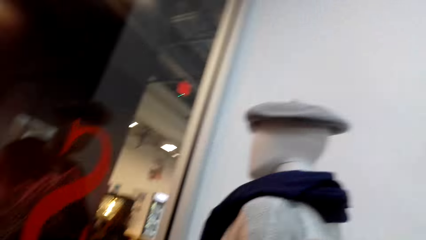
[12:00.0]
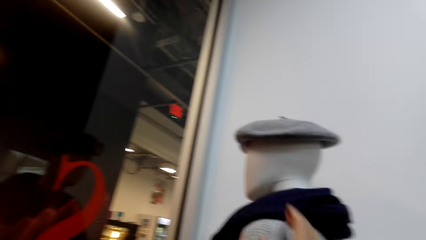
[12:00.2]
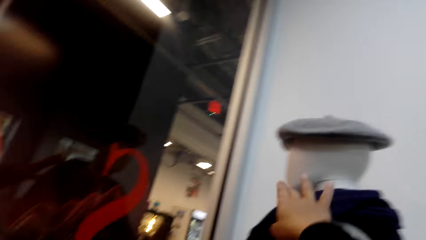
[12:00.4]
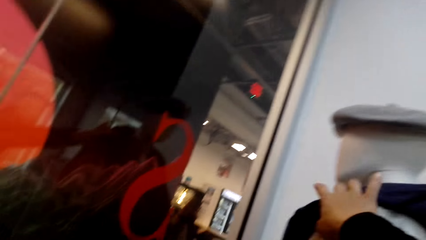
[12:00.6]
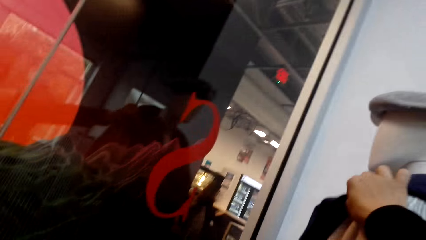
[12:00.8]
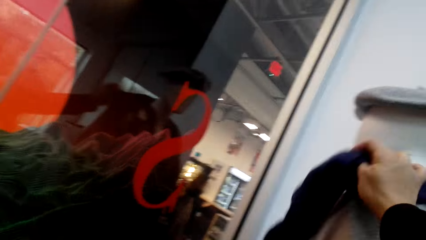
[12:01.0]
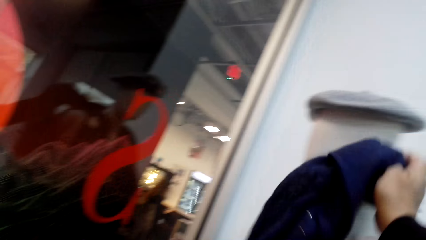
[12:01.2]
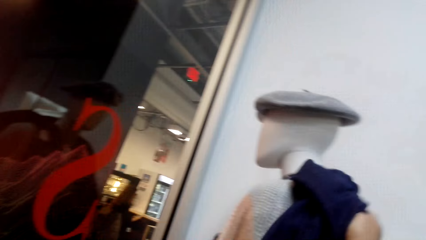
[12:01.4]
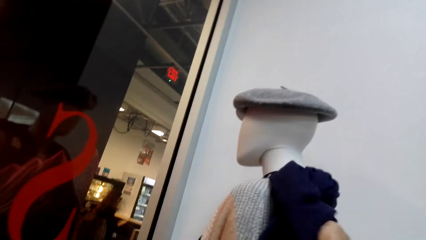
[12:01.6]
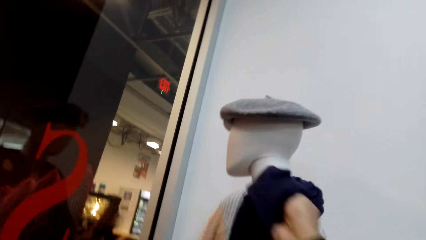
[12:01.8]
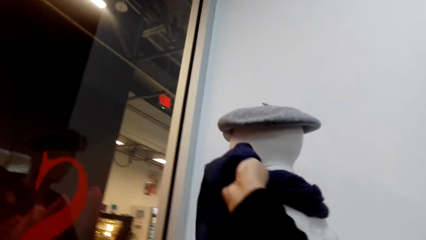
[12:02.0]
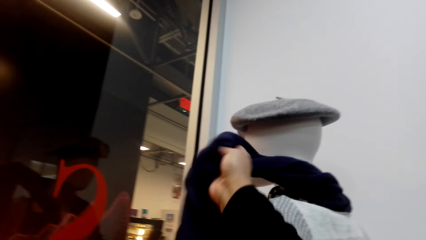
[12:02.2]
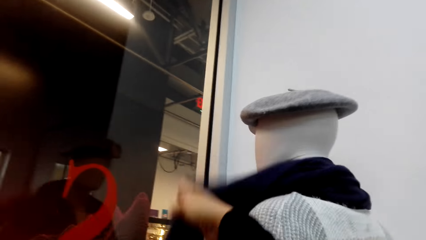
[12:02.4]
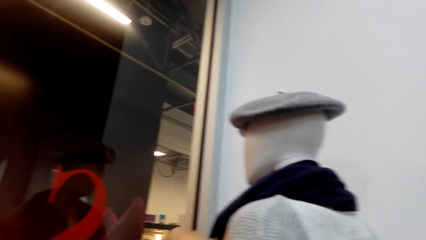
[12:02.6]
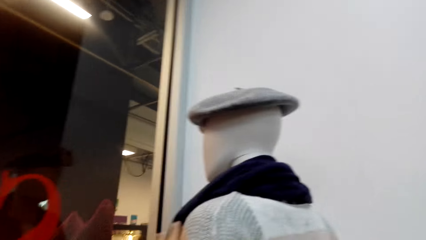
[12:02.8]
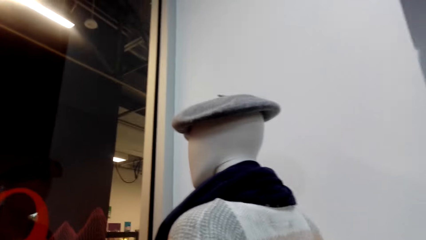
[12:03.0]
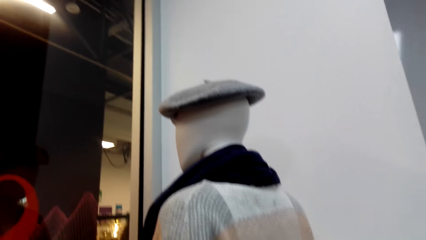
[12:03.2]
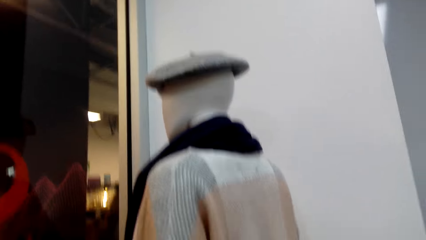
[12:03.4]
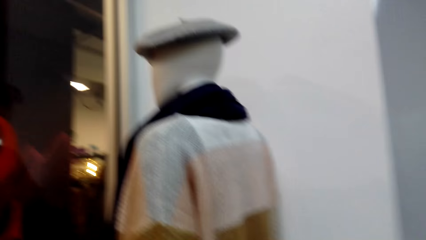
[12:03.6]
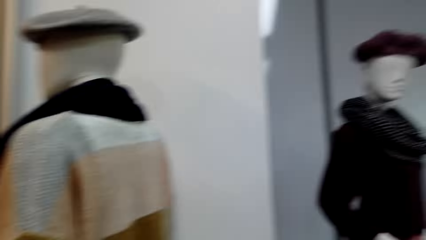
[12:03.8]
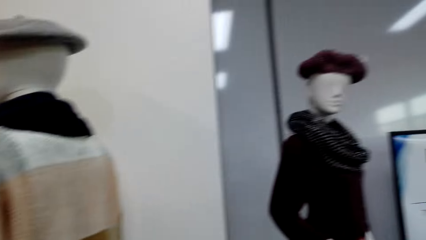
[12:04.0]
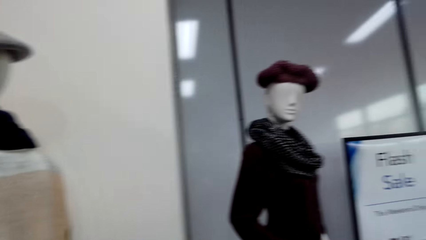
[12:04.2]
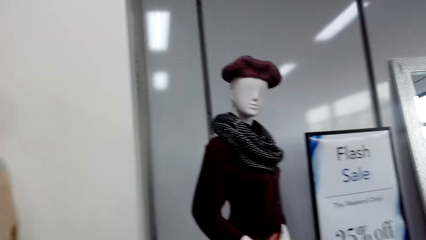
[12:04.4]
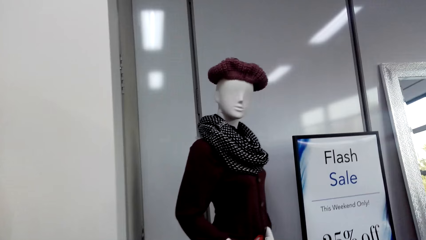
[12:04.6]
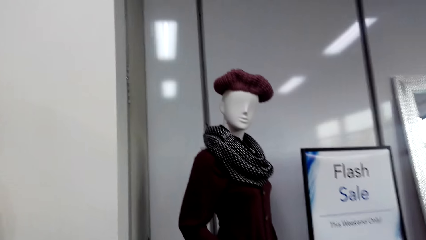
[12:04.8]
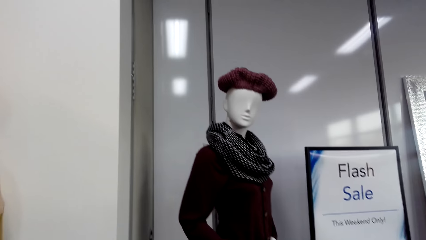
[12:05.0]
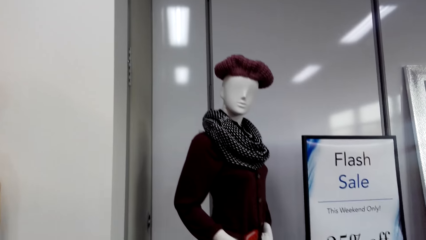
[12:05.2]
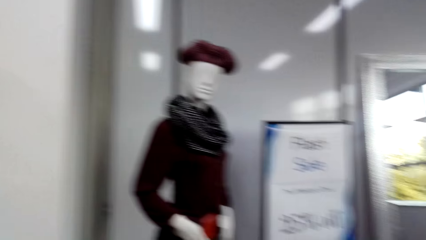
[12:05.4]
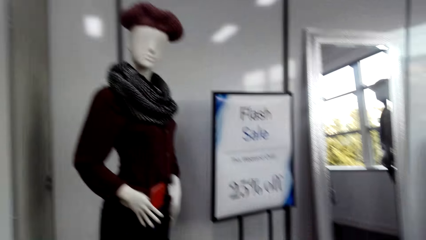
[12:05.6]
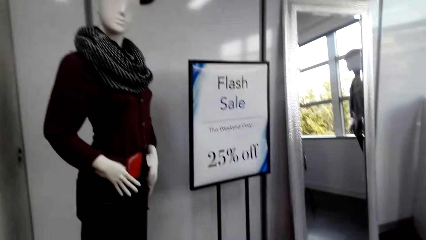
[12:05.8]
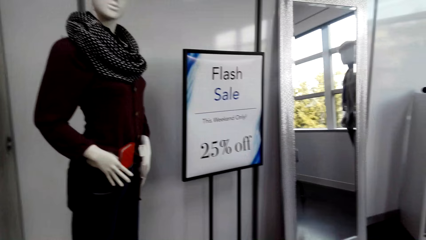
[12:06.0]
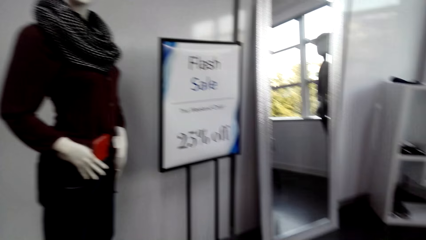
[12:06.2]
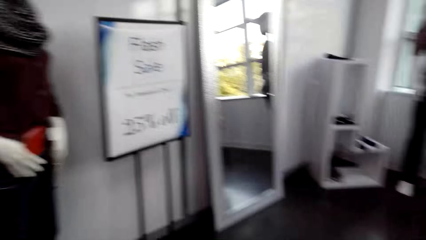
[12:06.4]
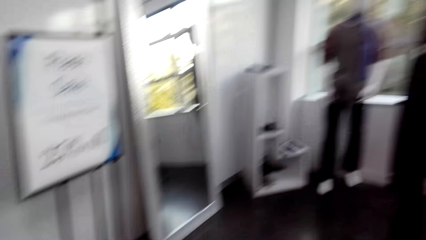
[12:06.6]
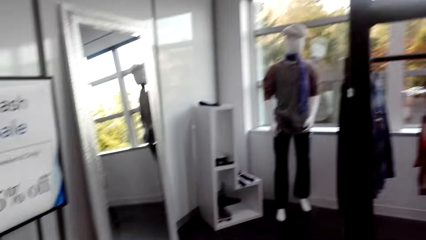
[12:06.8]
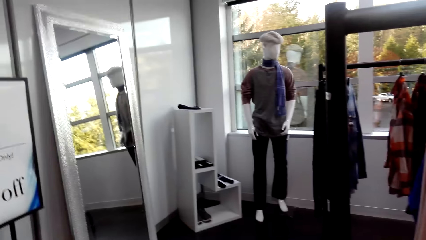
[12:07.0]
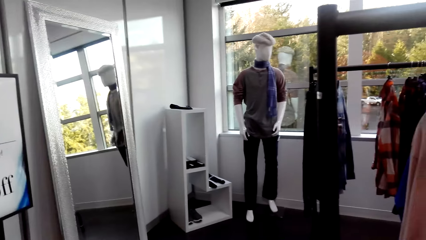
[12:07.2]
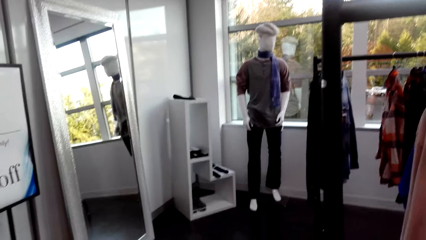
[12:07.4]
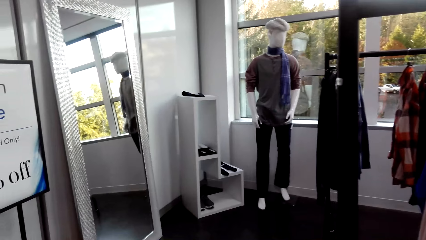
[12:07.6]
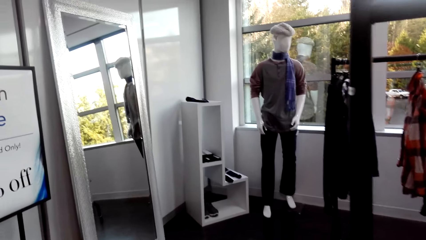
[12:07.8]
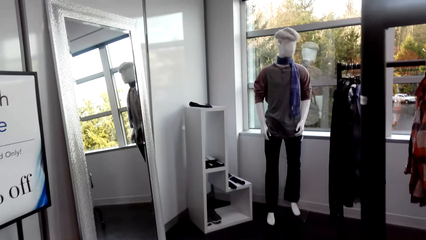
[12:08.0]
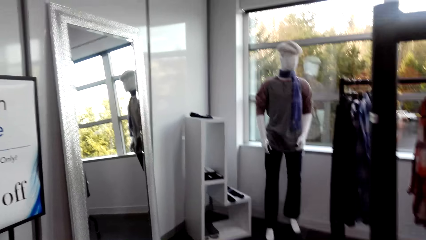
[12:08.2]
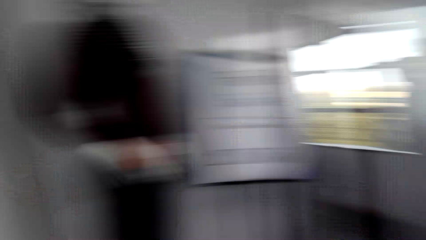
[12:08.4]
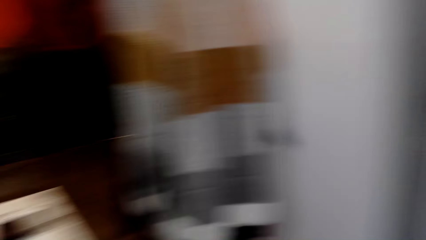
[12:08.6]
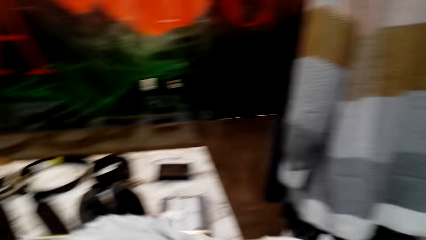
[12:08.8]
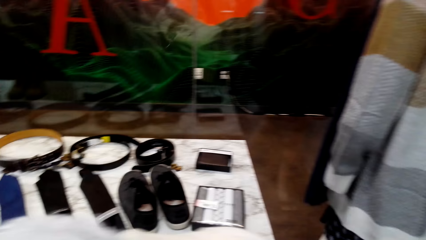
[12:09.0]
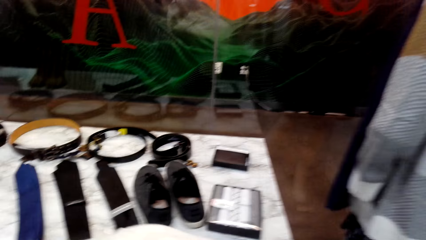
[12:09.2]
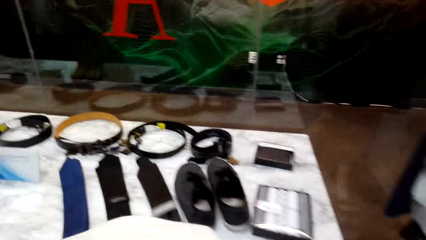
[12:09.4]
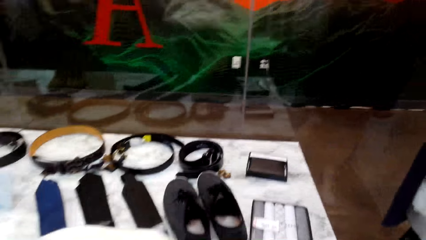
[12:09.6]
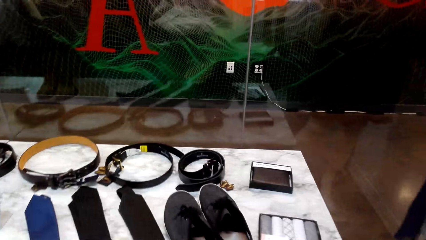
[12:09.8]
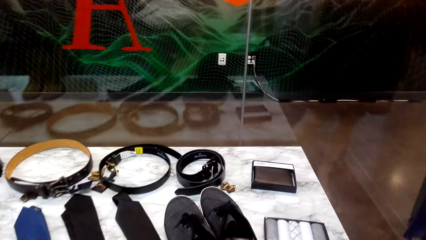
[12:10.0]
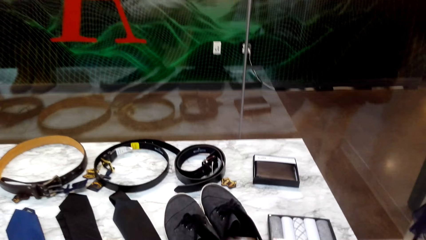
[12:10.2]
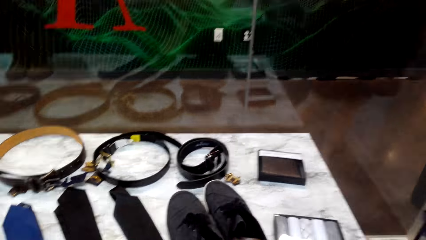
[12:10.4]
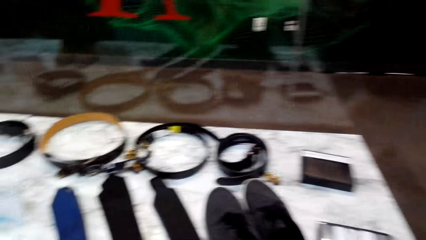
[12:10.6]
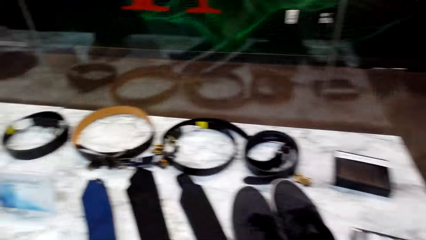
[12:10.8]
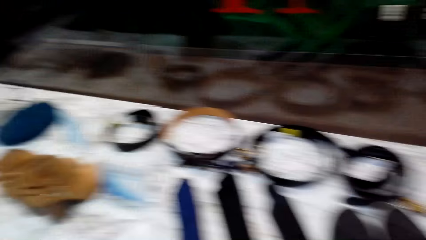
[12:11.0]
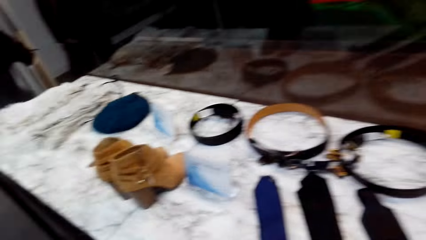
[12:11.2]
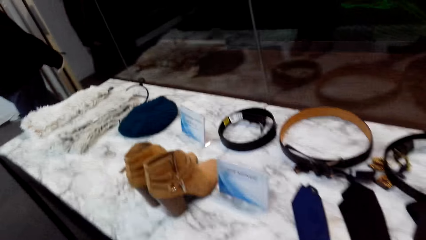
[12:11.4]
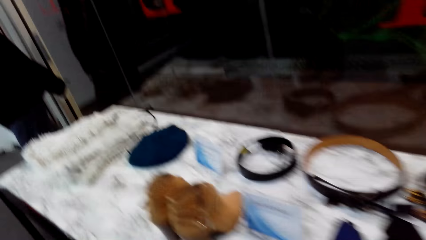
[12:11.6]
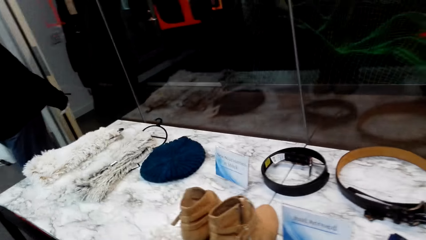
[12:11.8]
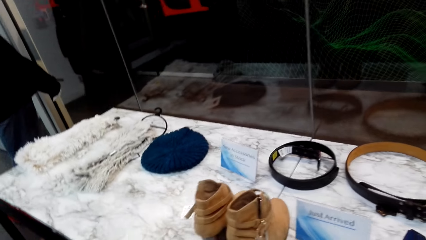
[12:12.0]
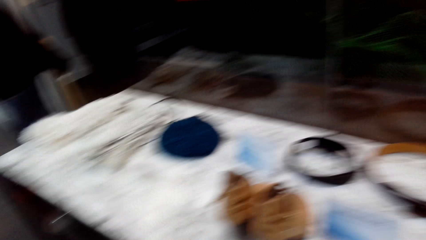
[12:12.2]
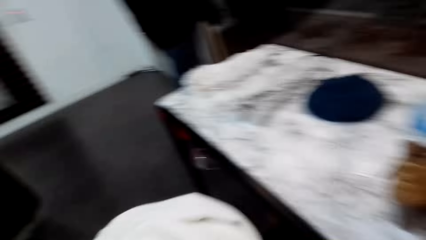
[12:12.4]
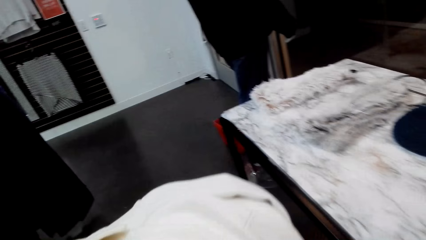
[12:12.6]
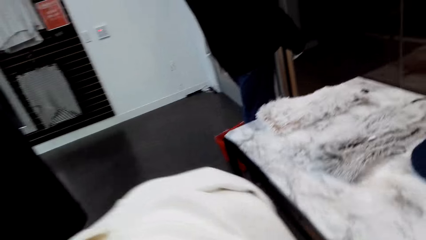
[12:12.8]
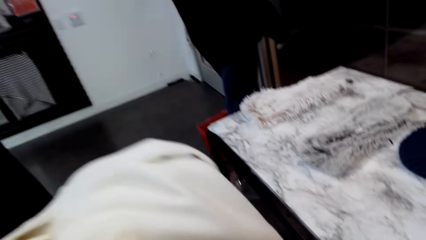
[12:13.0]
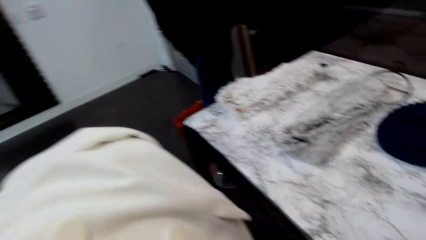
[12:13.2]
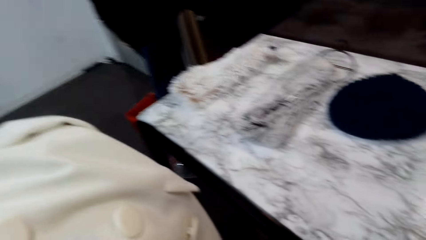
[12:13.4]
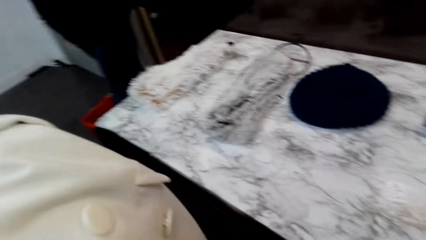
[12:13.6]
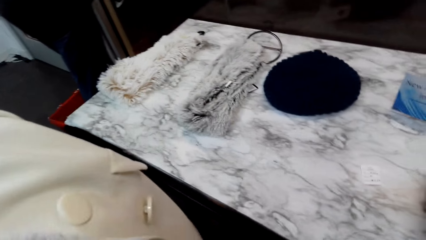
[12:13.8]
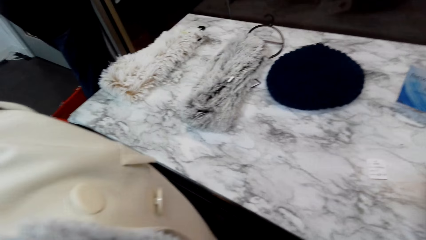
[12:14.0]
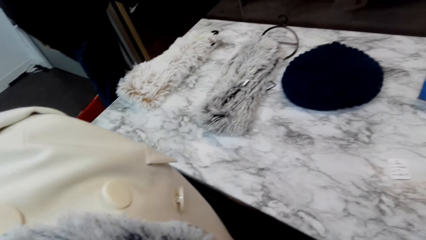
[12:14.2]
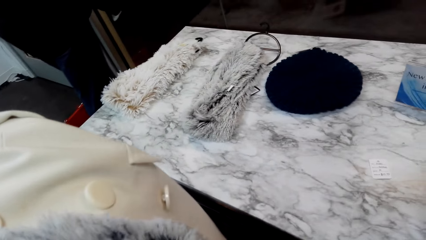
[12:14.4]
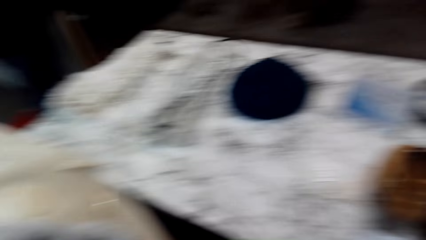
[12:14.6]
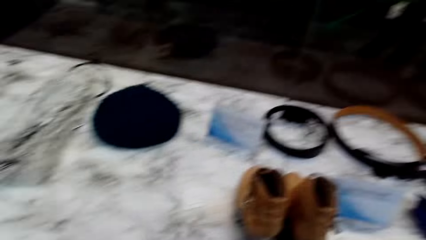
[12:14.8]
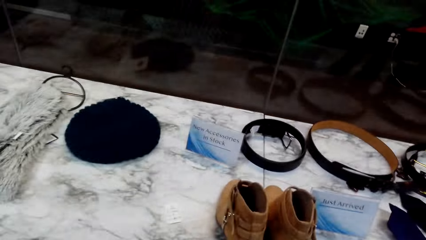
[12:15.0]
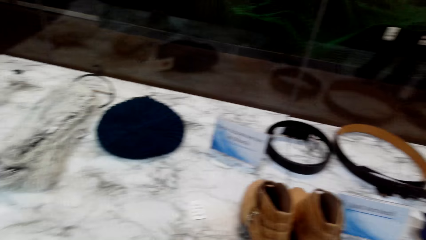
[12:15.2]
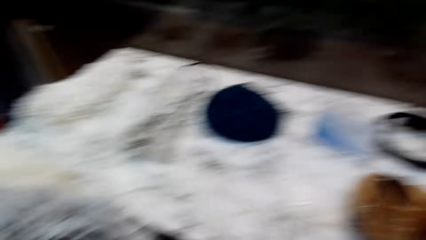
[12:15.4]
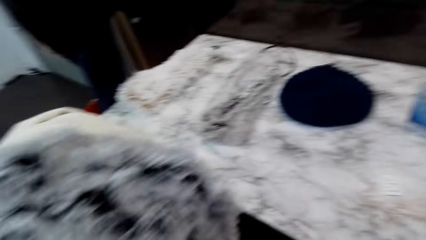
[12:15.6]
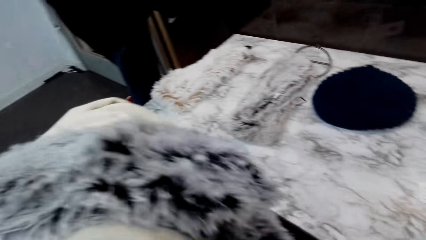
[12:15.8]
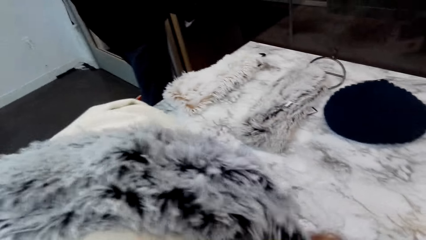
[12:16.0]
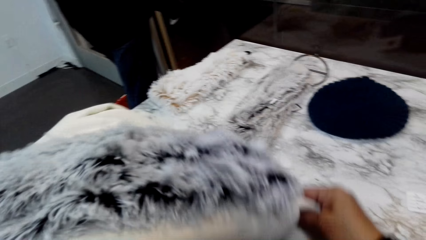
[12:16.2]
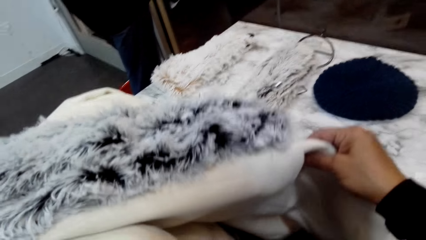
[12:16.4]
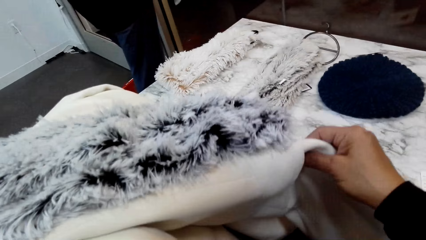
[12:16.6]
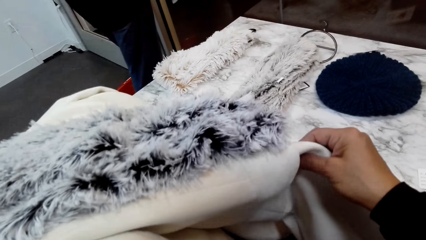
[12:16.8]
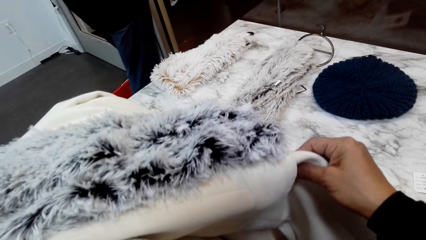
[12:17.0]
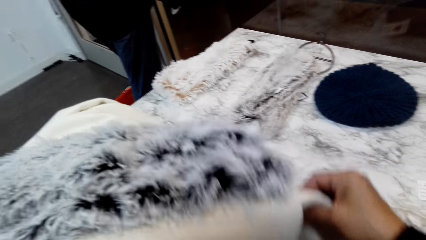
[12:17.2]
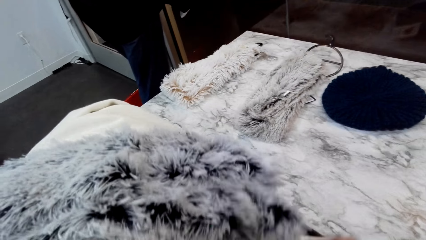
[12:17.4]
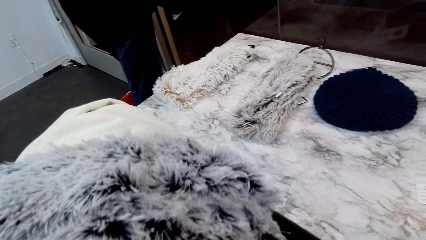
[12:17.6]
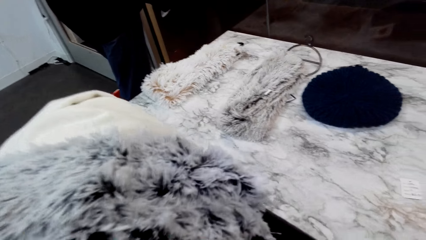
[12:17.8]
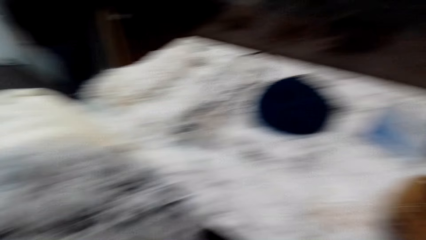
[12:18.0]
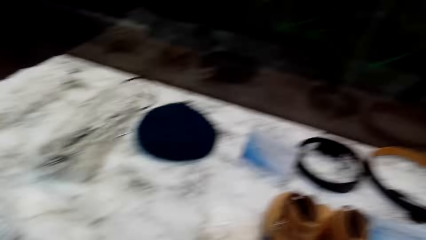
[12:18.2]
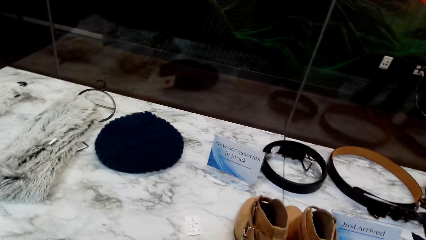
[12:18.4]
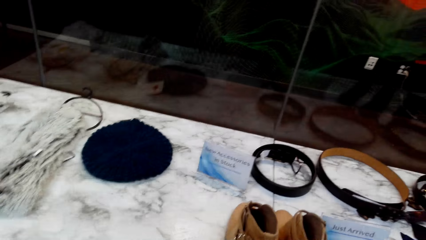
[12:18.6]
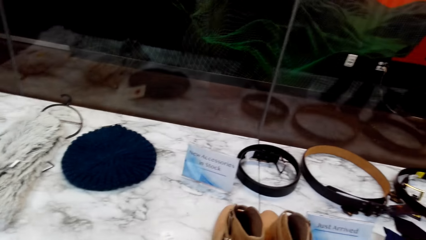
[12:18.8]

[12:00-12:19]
The camera wearer picks a scarf. They walk around the clothing store. They look at the clothes on the left hand.
